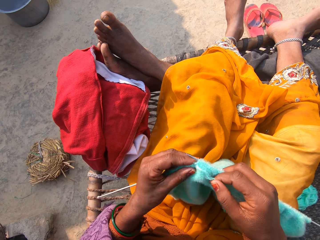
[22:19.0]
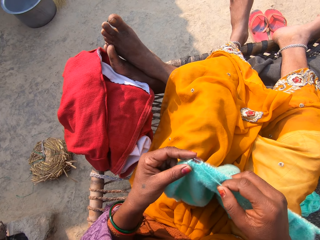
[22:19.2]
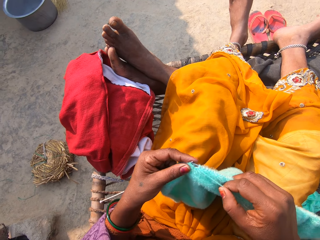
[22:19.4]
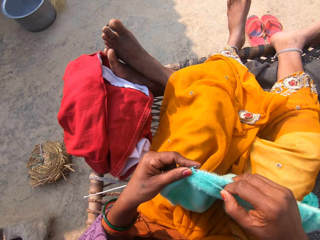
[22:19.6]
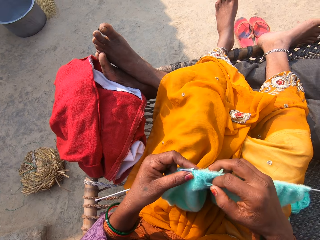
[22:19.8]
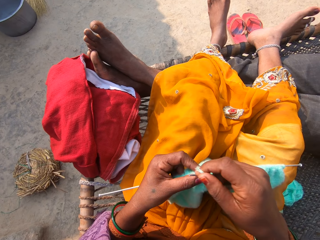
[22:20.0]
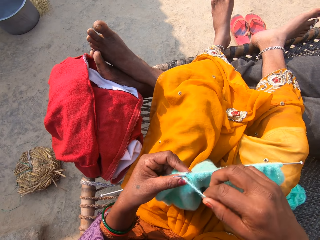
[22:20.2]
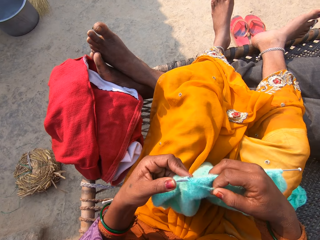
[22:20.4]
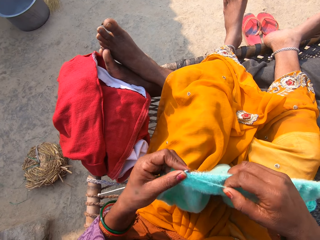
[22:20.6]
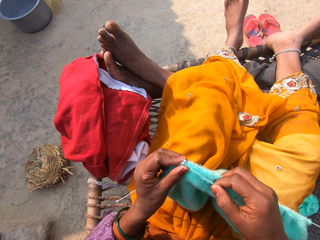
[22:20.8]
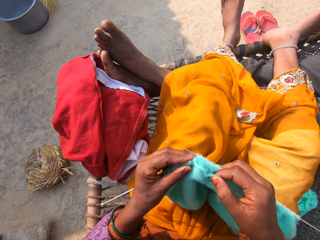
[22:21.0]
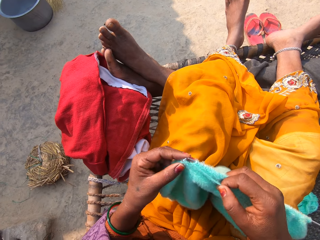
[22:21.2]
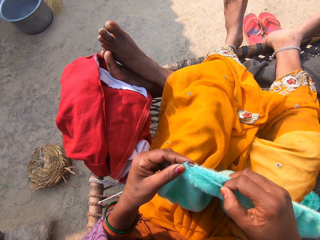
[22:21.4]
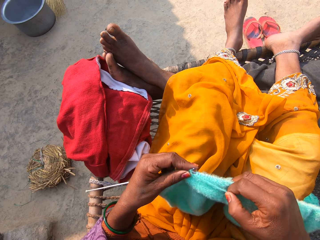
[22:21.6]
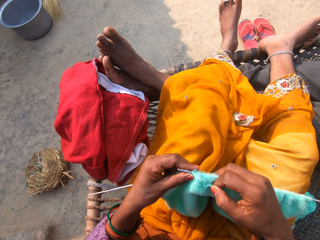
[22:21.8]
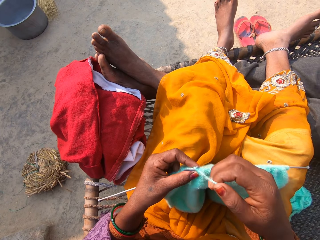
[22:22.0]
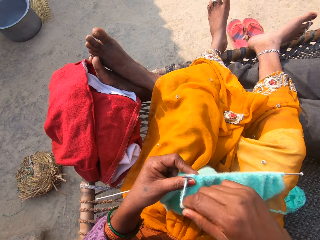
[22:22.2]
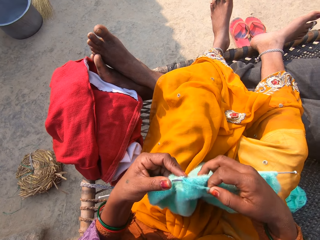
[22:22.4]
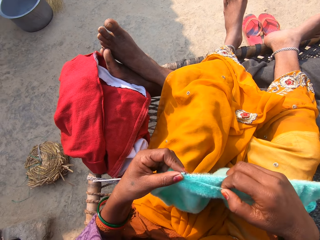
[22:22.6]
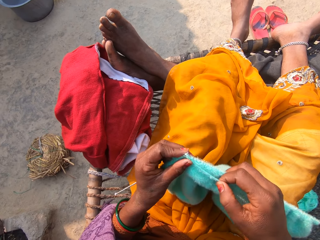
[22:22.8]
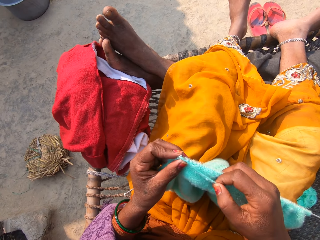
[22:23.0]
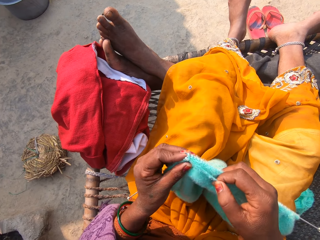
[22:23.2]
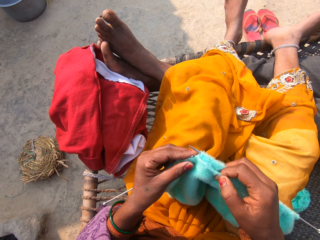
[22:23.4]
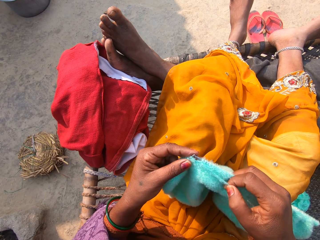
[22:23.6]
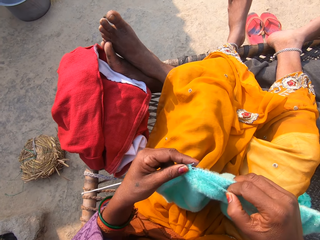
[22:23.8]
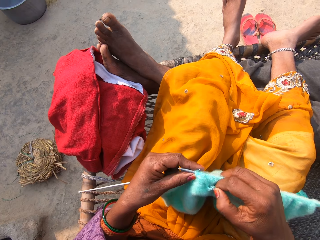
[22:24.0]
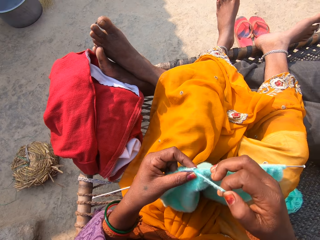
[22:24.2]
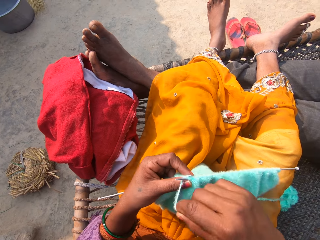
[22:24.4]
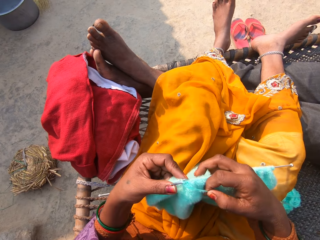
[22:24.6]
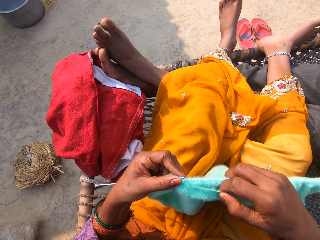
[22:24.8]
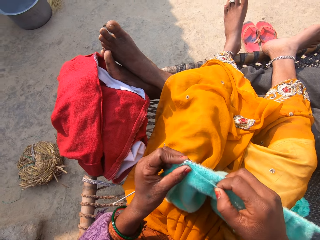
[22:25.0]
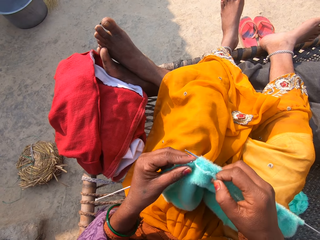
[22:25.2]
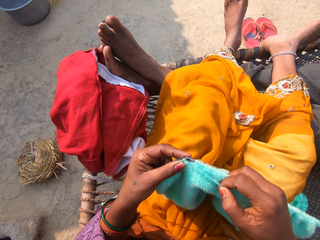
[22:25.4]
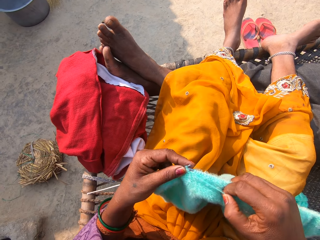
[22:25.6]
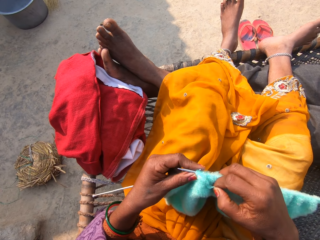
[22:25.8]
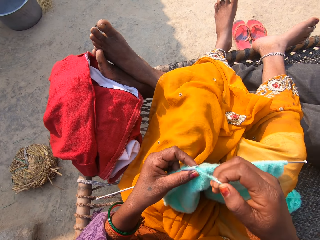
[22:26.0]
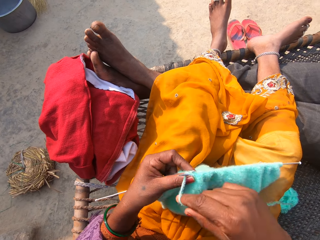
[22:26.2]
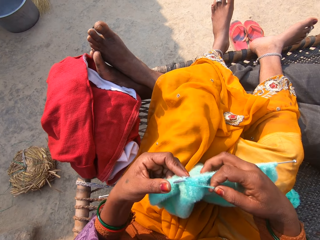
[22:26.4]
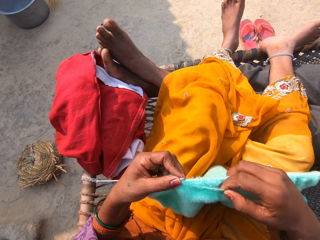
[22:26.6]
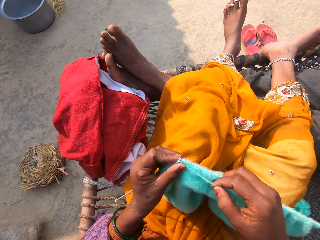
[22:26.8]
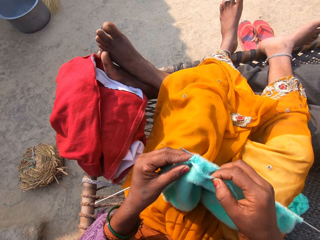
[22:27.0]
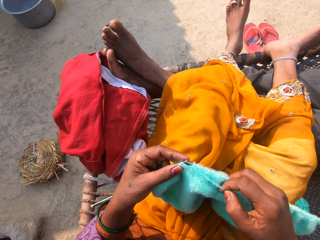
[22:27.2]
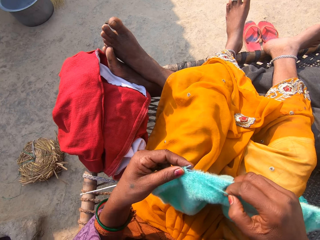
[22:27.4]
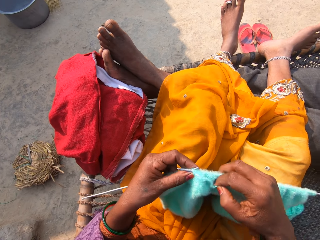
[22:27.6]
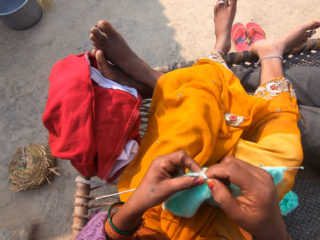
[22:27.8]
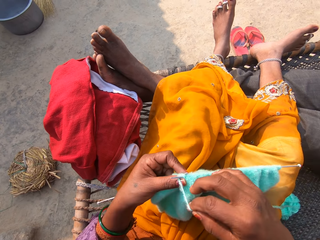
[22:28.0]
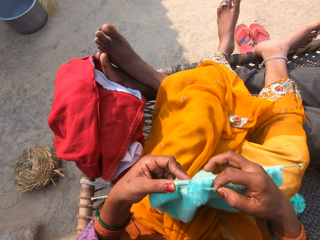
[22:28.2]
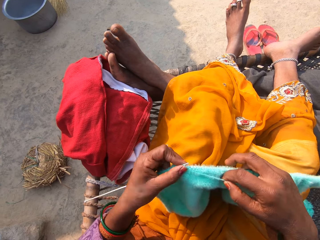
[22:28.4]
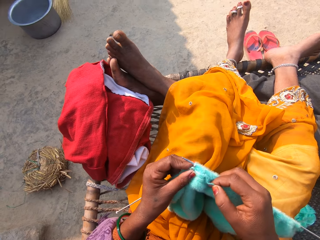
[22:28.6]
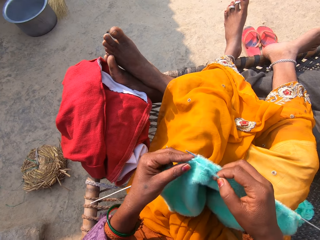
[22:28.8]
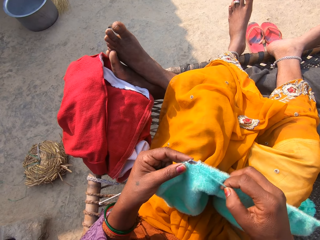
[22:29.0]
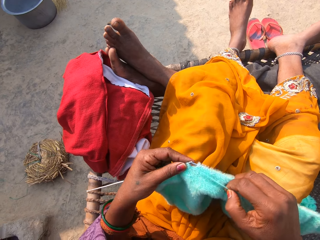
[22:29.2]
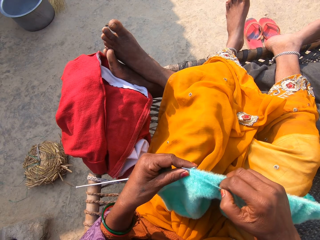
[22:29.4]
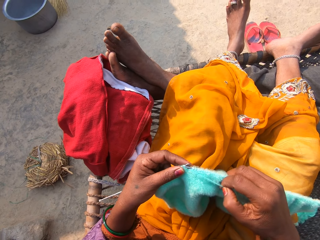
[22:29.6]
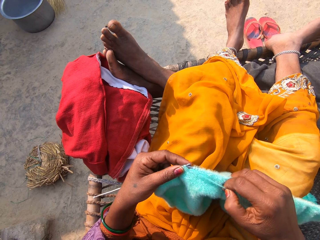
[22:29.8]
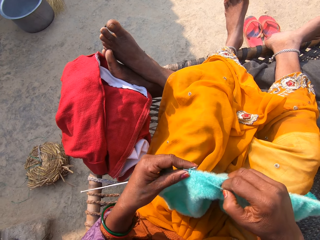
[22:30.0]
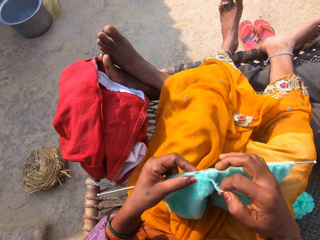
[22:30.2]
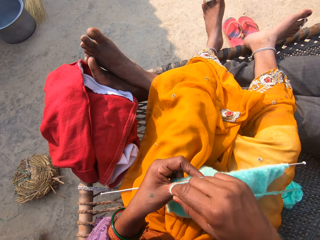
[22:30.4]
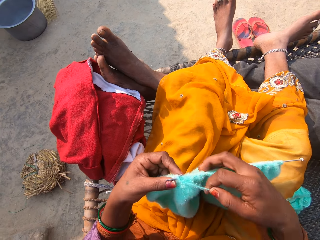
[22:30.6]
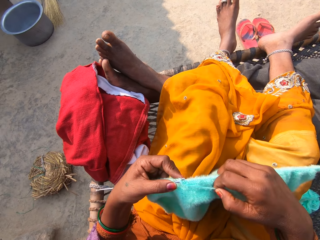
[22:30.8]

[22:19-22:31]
The camera wearer sings.

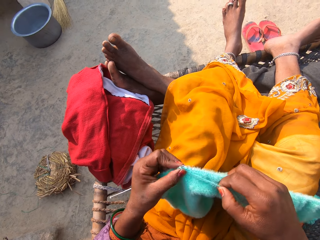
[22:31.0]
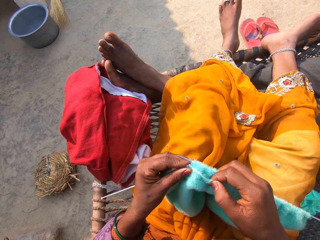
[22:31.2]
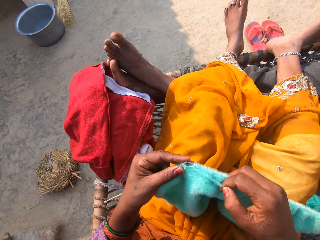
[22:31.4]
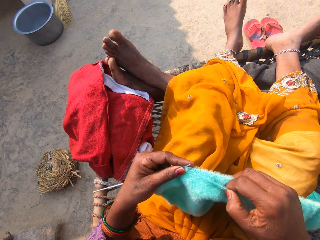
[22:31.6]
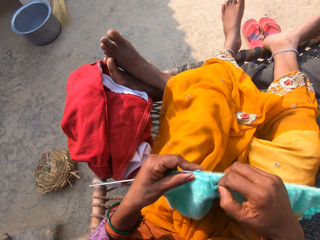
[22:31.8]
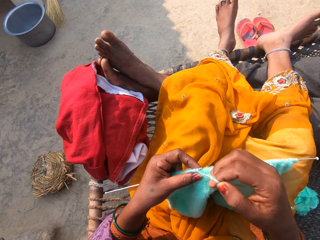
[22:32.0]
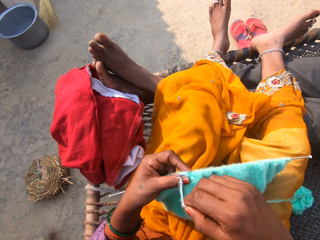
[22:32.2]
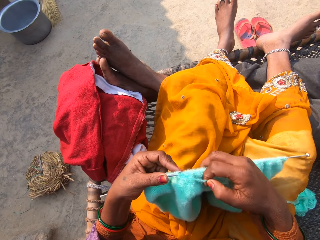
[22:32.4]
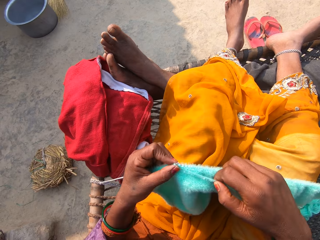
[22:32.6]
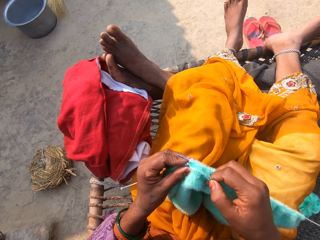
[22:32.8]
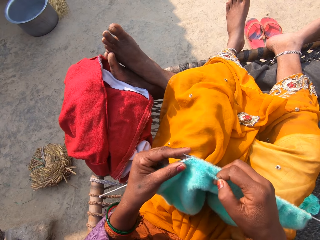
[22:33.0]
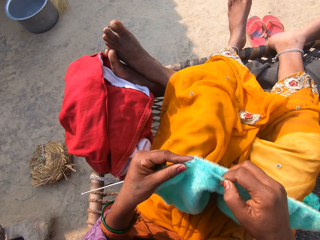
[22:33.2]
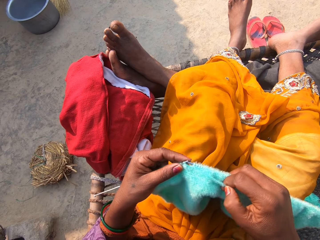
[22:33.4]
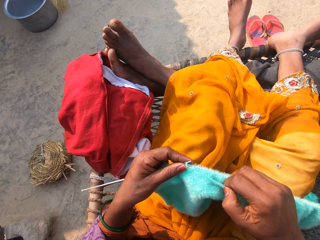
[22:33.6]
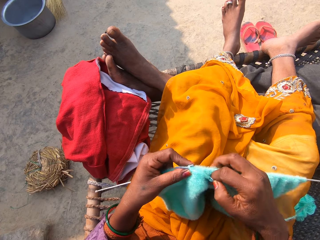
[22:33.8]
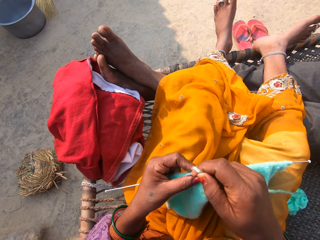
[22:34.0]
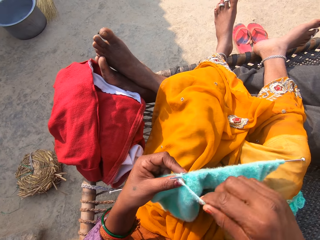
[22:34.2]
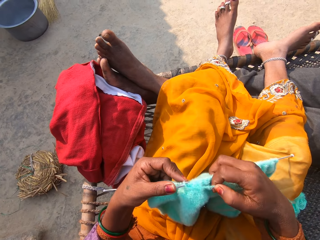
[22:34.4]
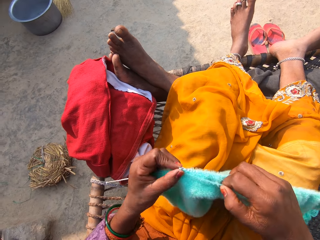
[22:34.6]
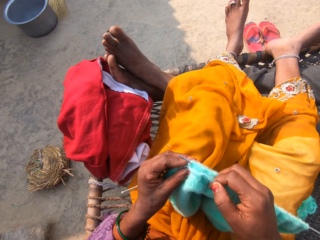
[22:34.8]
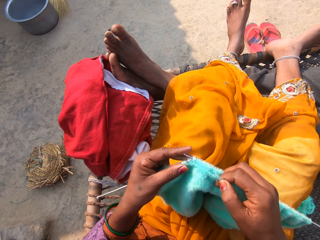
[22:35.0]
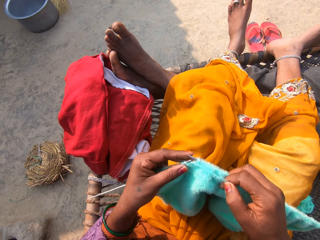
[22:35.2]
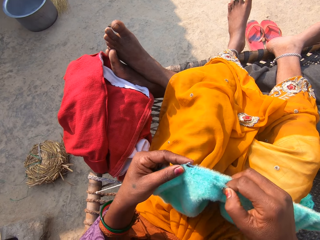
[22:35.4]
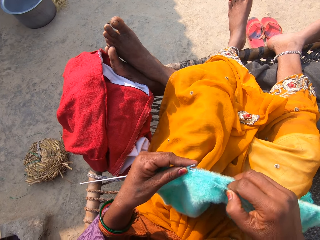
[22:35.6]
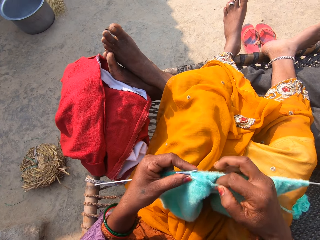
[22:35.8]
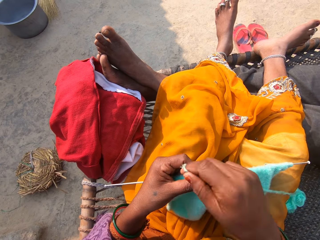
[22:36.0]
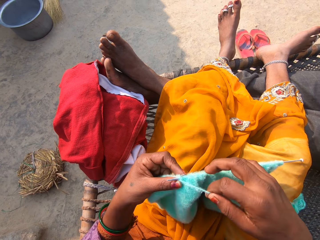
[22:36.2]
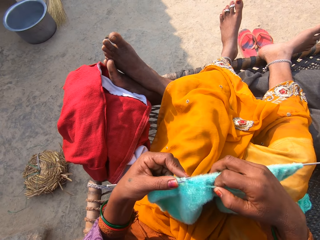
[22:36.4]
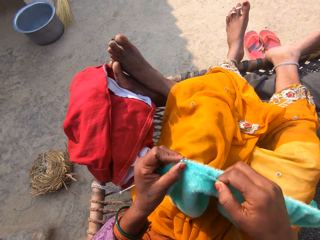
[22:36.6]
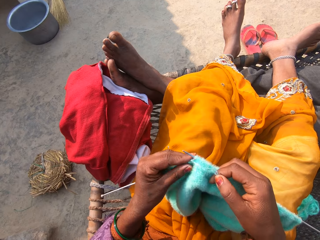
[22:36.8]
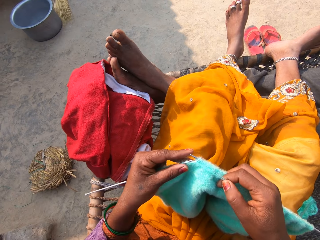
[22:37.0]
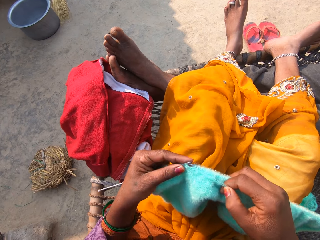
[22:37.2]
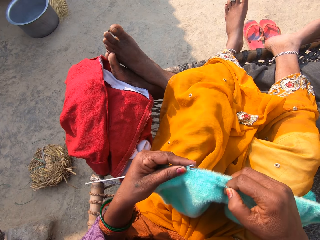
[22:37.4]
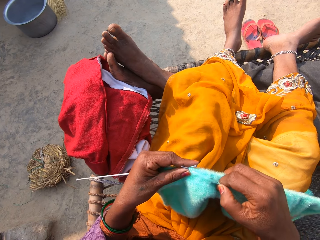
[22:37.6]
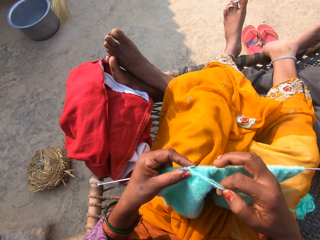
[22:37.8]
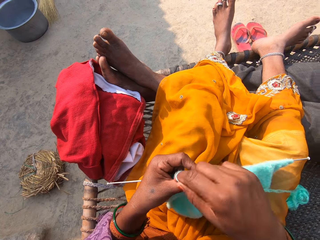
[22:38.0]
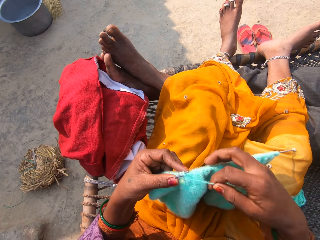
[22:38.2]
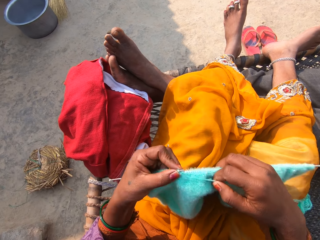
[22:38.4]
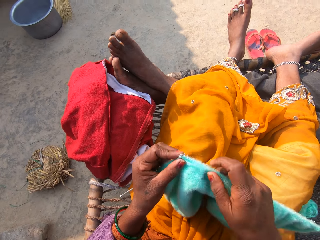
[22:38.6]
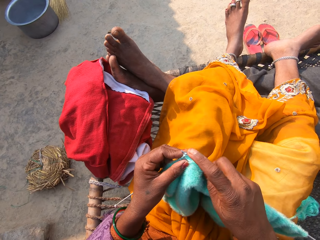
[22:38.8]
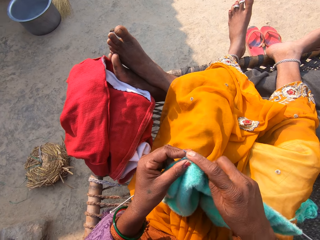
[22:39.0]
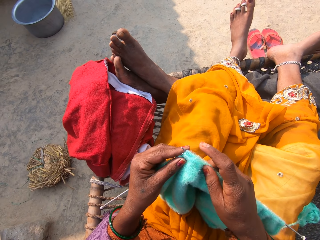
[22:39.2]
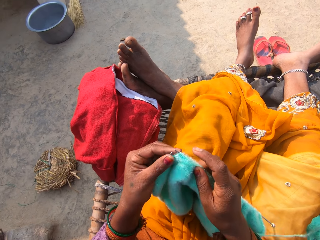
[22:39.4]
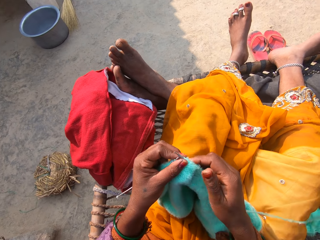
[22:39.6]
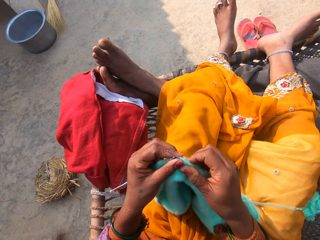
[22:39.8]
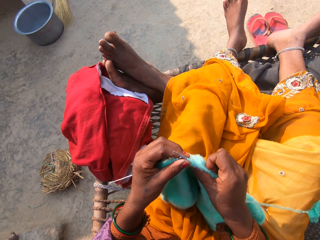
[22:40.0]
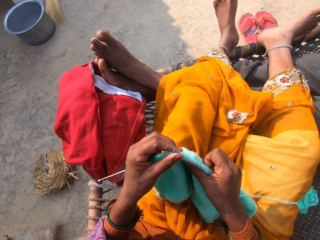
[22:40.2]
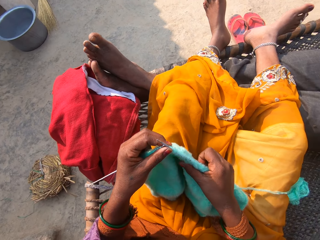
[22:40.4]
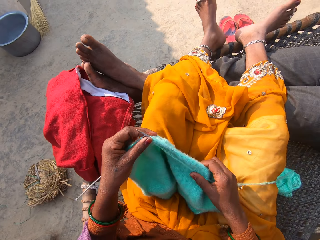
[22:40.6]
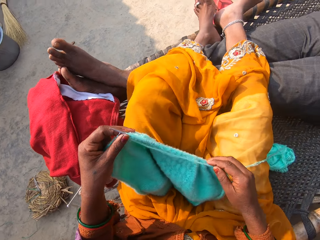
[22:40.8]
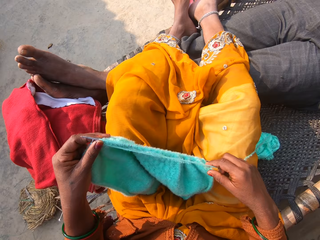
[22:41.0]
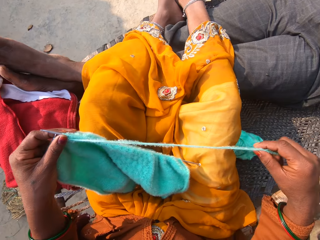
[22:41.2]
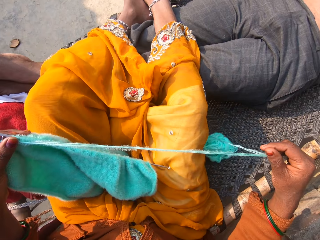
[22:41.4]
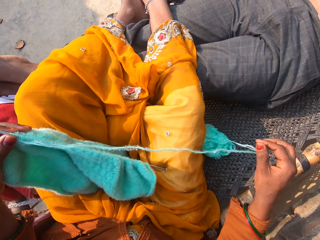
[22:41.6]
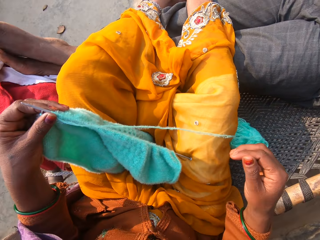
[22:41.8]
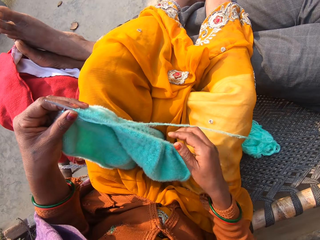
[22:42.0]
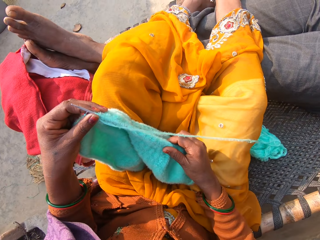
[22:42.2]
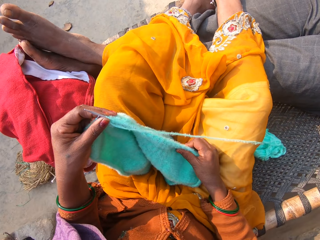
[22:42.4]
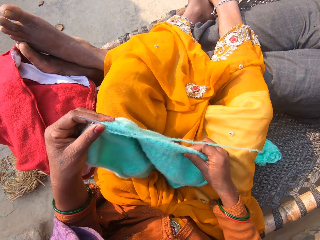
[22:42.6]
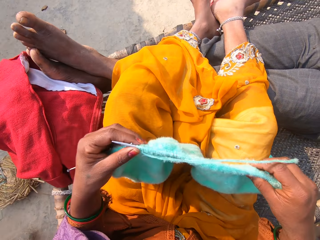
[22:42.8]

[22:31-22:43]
The camera wearer straightens the fabric. They spread the thread. They adjust the fabric.
